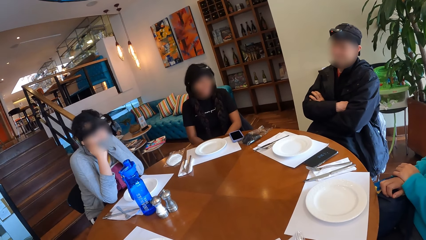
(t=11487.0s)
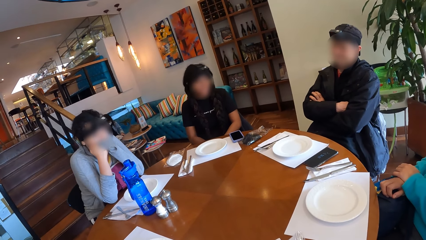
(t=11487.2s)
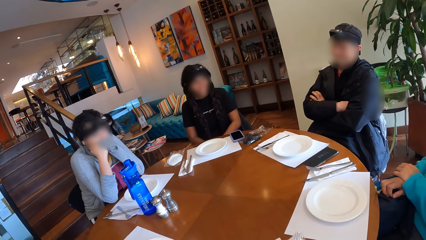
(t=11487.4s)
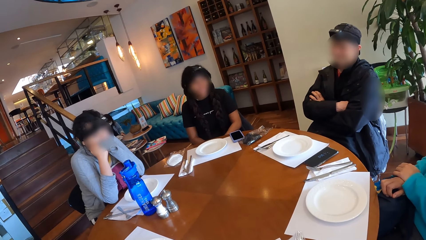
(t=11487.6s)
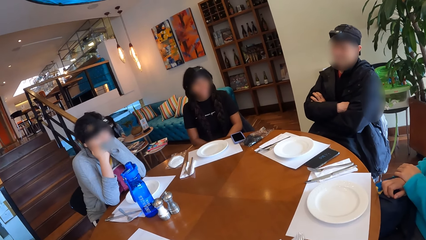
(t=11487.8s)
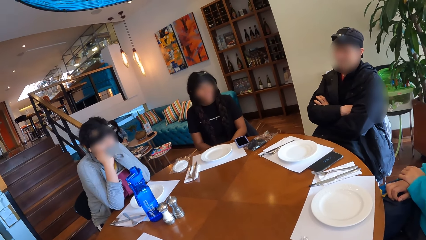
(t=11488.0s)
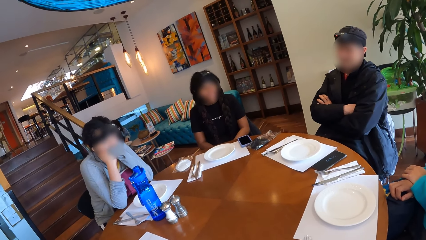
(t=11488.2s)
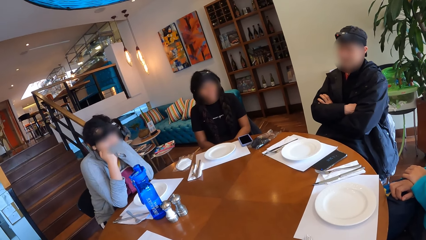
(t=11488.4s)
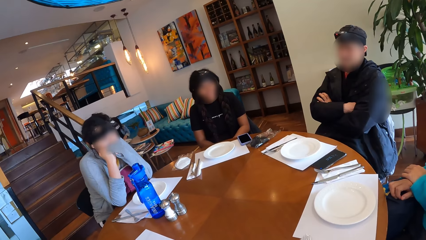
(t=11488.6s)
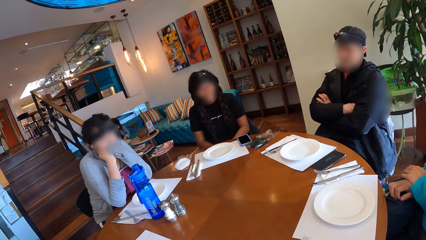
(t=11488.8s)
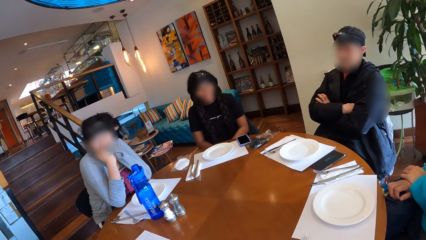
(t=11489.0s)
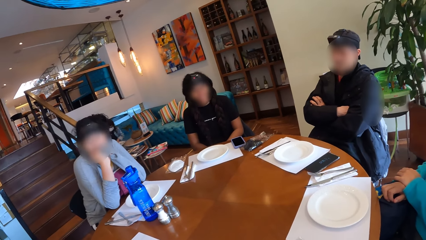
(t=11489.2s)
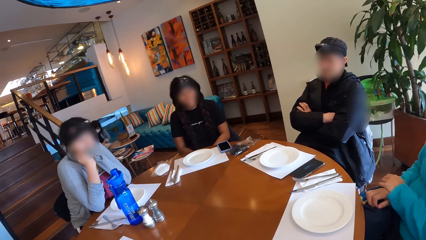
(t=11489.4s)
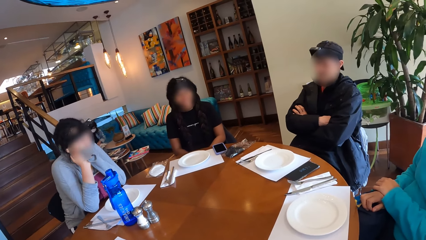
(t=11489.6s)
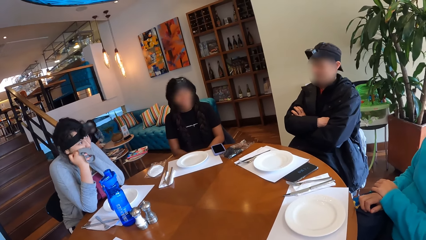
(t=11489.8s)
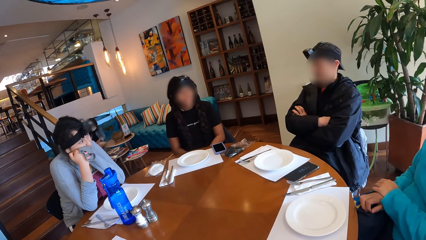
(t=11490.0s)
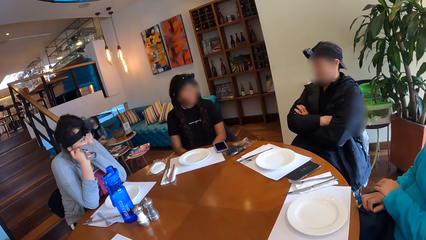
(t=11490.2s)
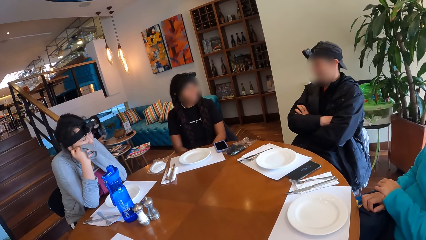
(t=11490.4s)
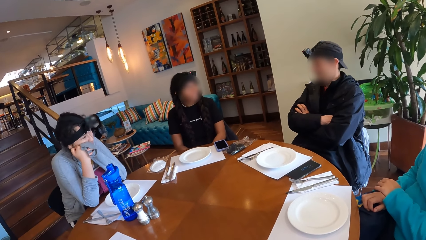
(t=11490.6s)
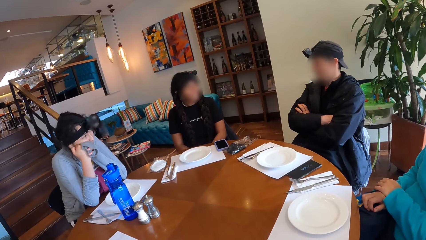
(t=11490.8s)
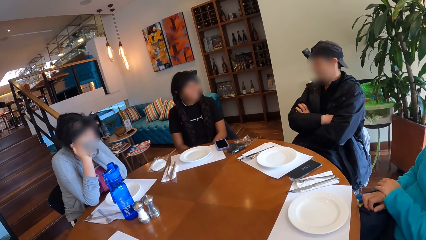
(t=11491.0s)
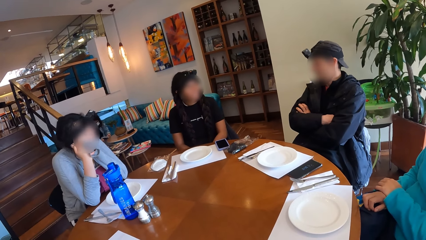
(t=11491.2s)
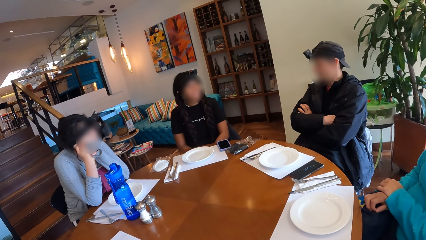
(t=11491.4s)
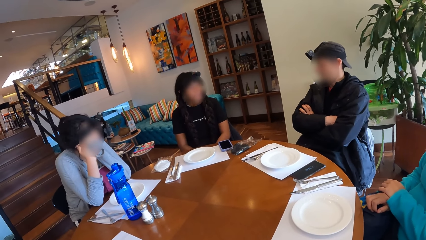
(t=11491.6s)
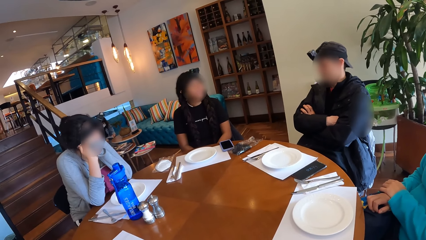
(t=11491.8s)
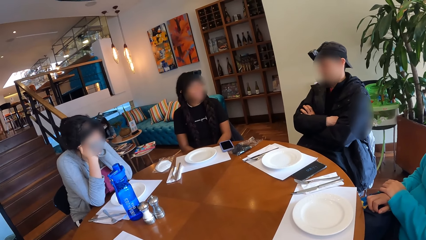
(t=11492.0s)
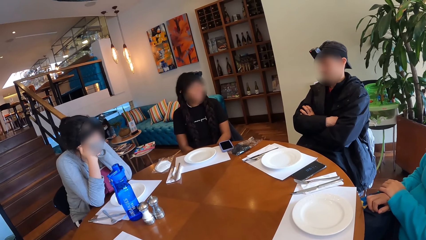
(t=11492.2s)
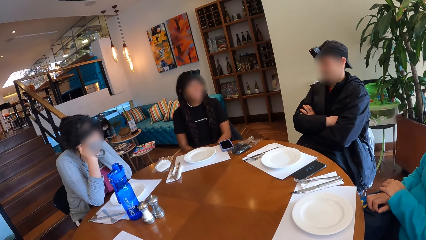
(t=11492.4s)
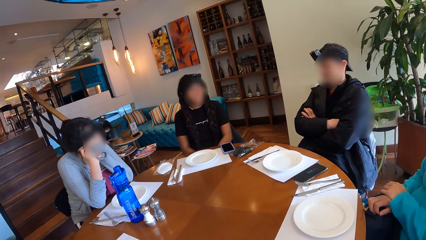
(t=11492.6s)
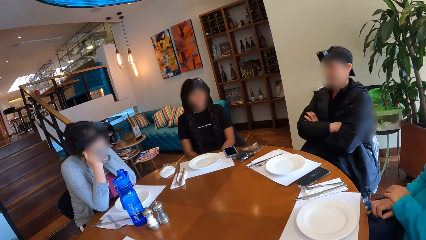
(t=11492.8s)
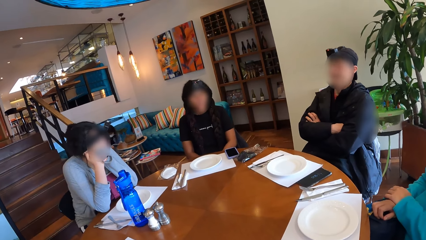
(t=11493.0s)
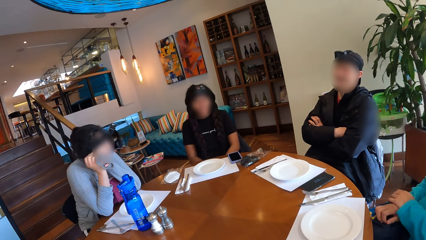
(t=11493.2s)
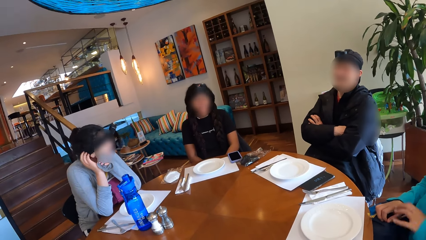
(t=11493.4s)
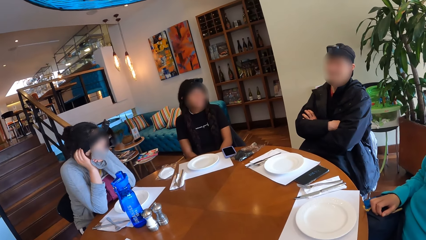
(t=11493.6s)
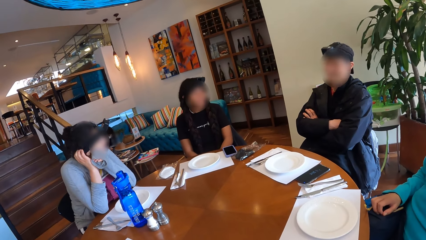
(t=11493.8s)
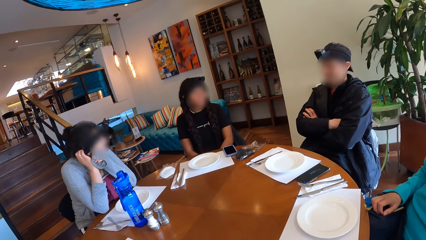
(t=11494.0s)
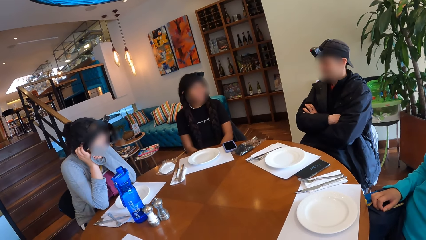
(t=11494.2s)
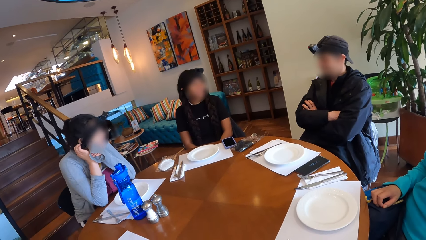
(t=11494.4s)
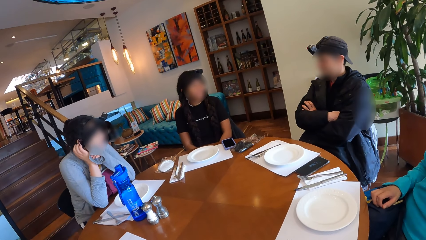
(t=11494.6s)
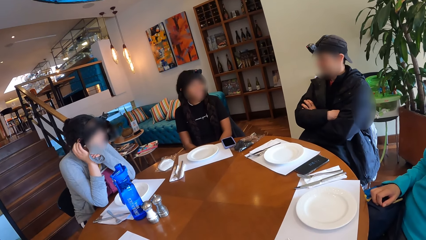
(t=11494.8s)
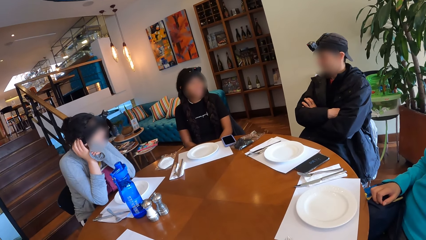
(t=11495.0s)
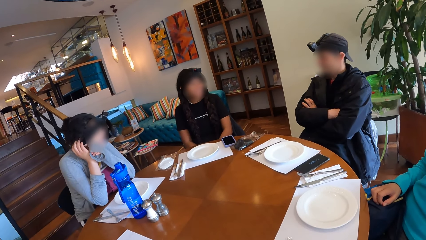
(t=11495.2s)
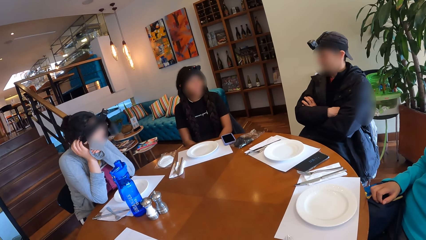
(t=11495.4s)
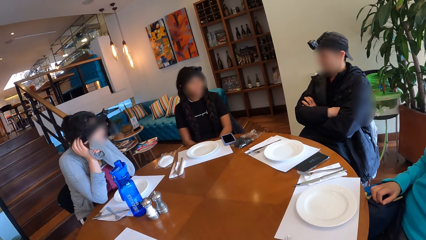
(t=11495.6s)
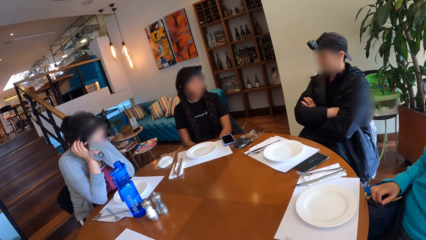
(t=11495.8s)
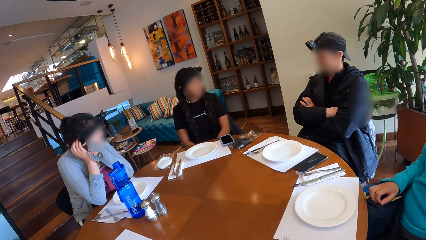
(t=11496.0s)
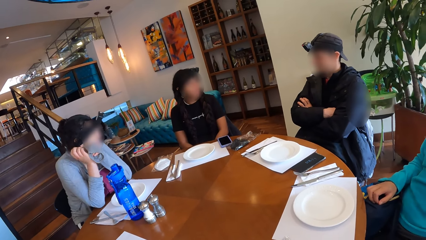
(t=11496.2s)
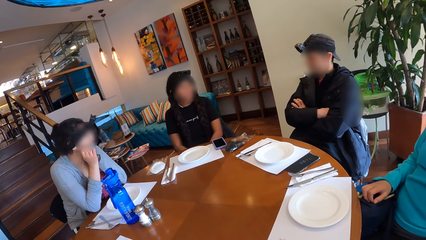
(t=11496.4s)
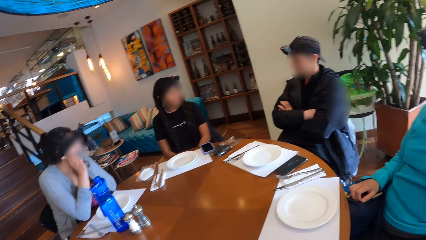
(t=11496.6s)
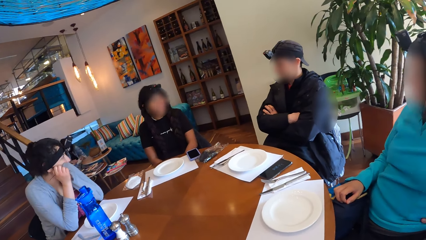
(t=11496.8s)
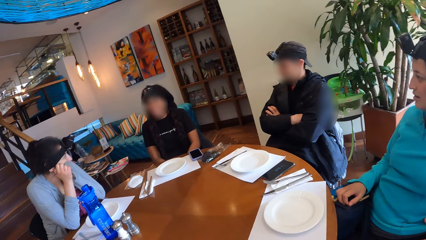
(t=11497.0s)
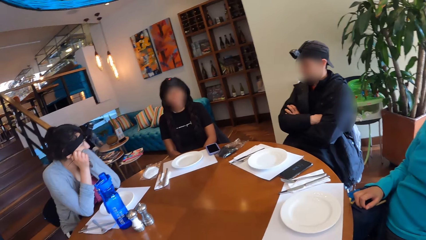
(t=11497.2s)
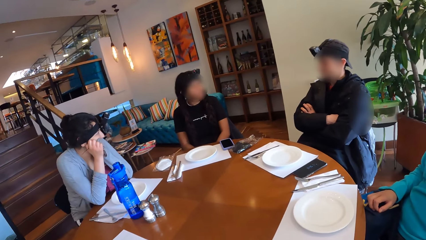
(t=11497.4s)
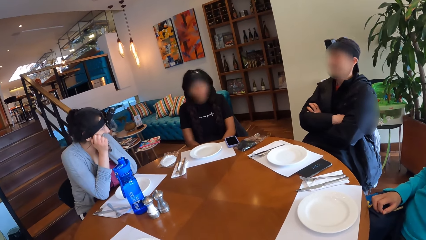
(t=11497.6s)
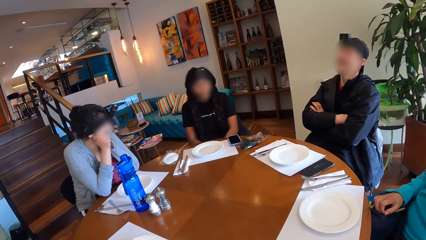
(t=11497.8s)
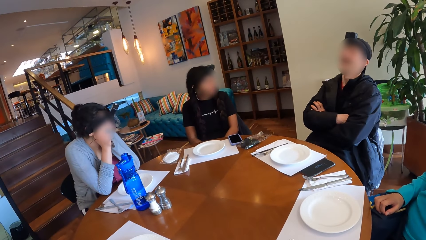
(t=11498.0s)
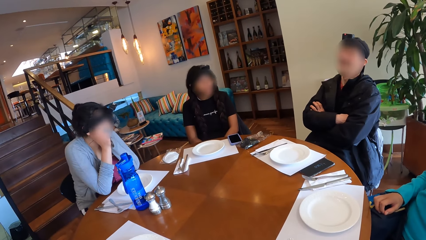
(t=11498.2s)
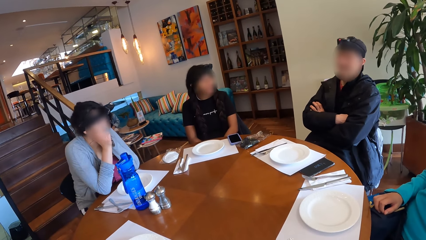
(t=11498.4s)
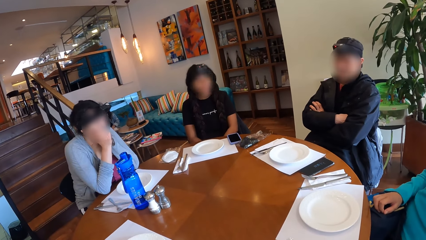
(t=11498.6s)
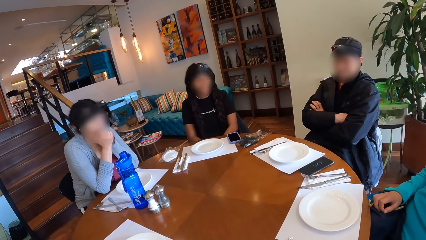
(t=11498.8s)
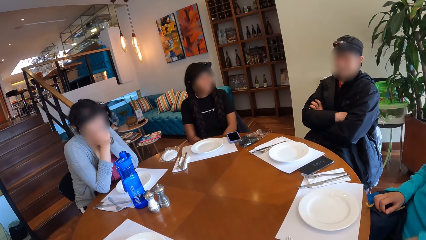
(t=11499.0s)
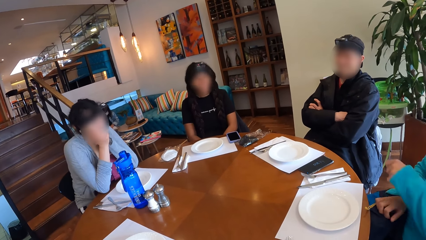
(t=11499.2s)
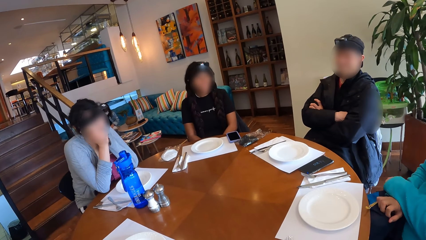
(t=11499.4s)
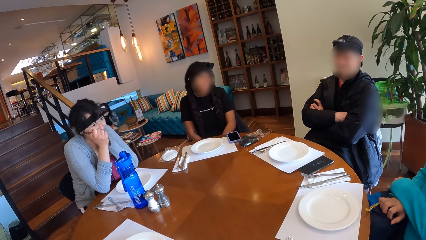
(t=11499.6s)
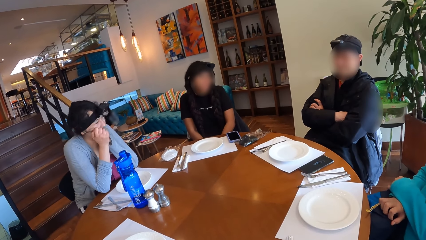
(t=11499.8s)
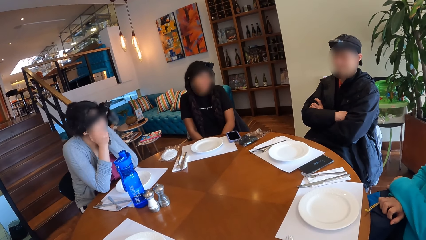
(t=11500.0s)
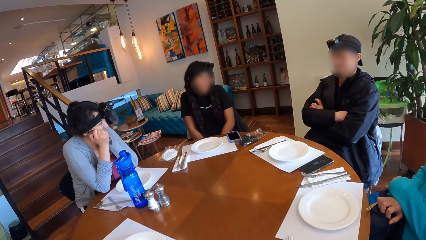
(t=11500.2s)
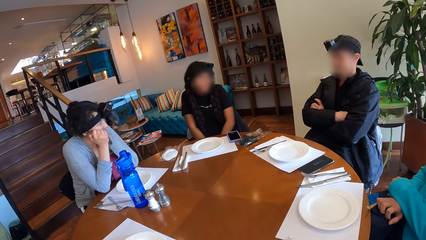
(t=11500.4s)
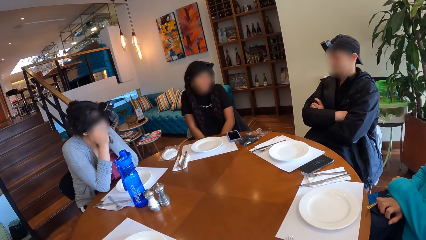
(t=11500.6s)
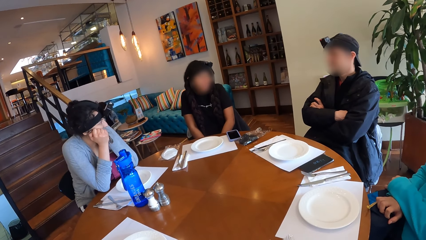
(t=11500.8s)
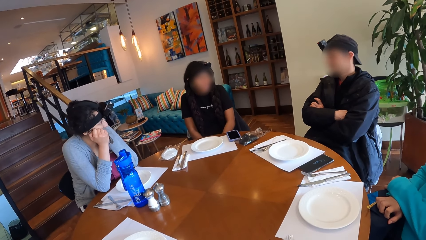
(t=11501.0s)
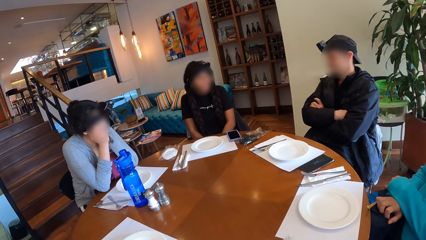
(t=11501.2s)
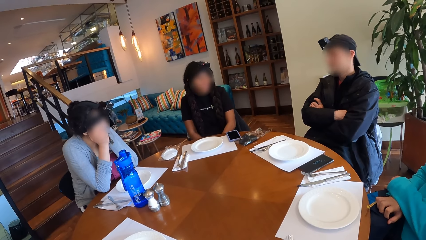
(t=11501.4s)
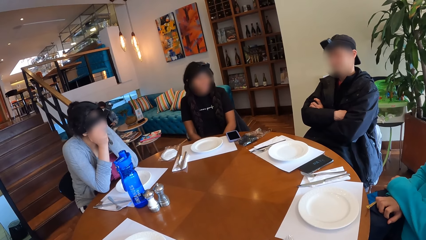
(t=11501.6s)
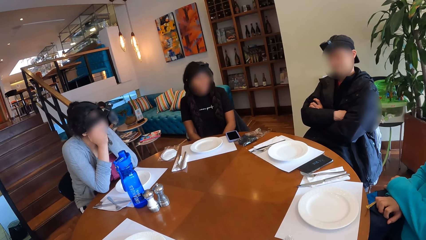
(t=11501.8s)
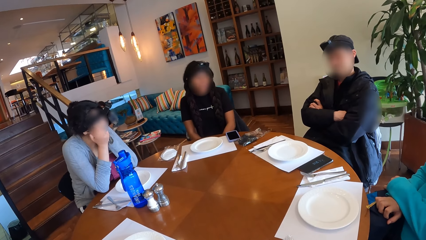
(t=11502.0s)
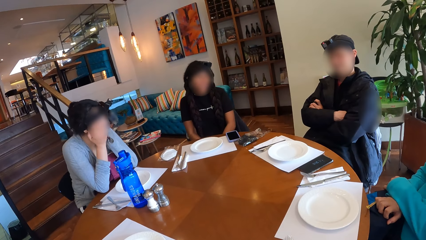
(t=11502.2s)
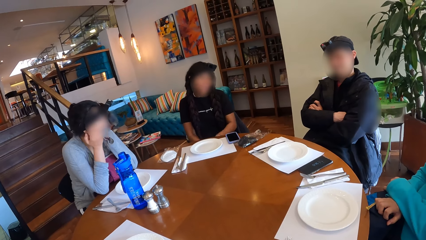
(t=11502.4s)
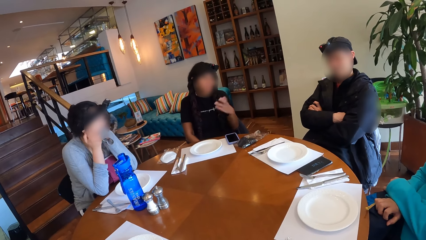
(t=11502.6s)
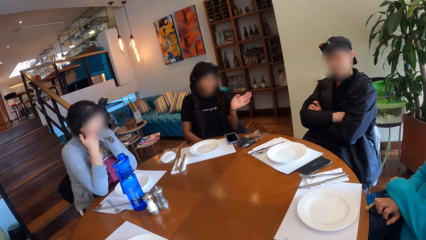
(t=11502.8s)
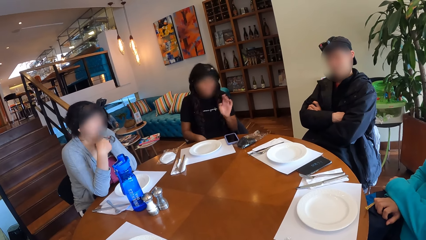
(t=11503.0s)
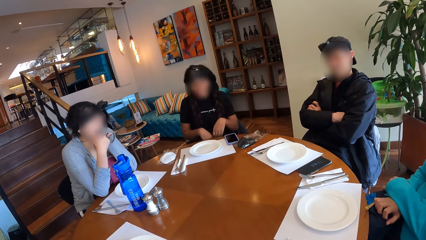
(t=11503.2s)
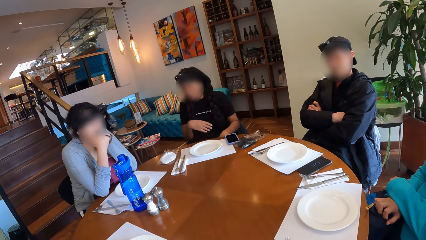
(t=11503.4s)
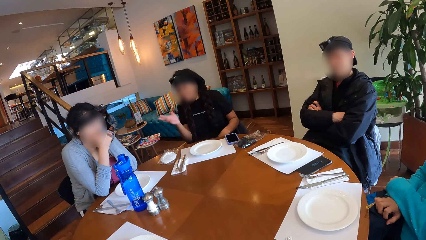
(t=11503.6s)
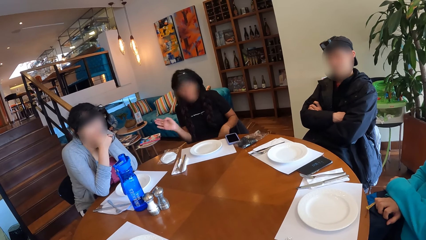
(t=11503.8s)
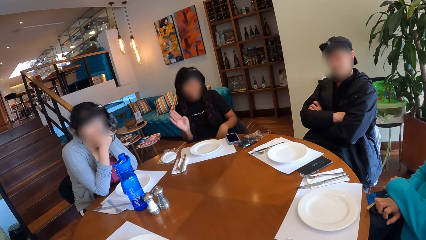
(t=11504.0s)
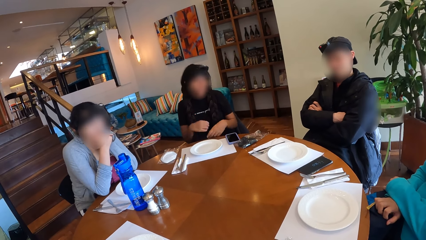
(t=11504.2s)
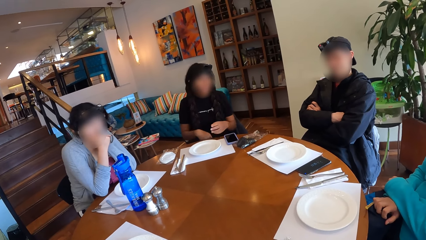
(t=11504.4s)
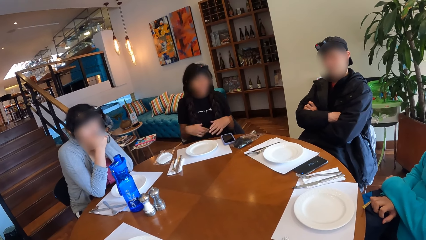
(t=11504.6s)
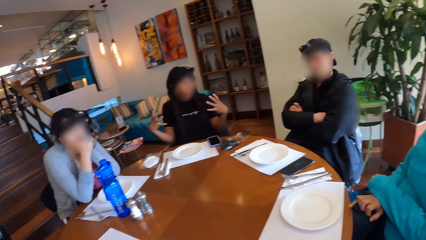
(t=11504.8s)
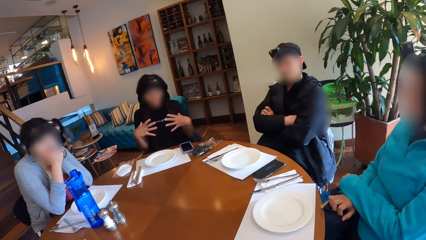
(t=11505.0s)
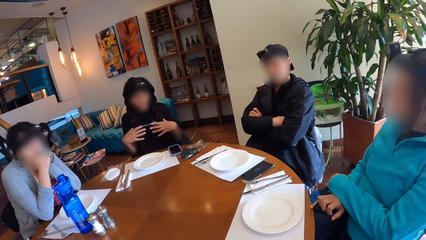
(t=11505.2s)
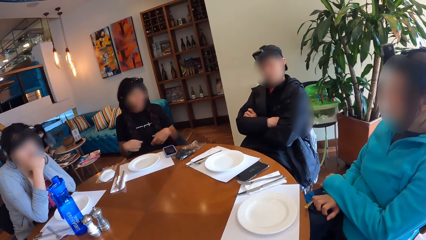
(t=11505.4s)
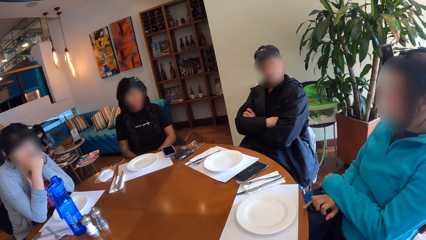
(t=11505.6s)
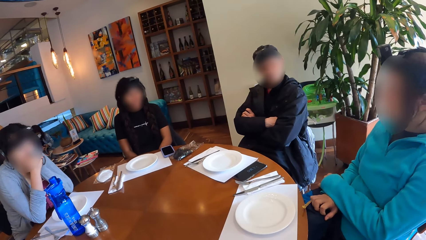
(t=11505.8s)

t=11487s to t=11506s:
The man interacts with the group of people at the table. The woman interacts with the group of people at the table. A person shows hand gestures.
